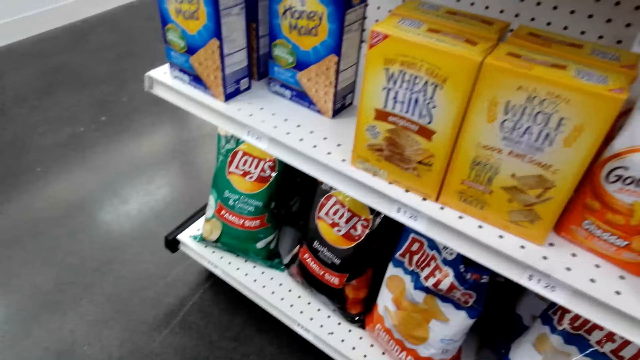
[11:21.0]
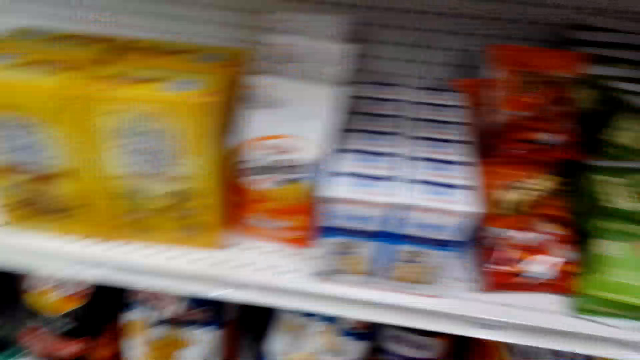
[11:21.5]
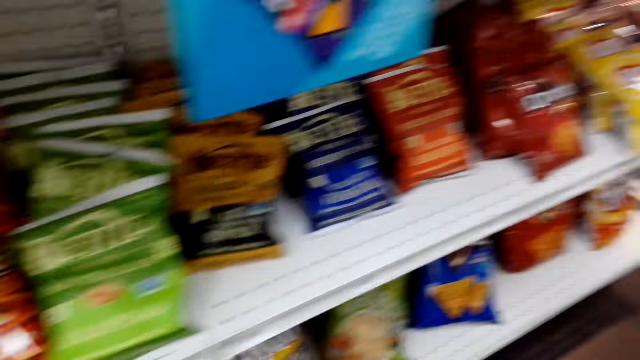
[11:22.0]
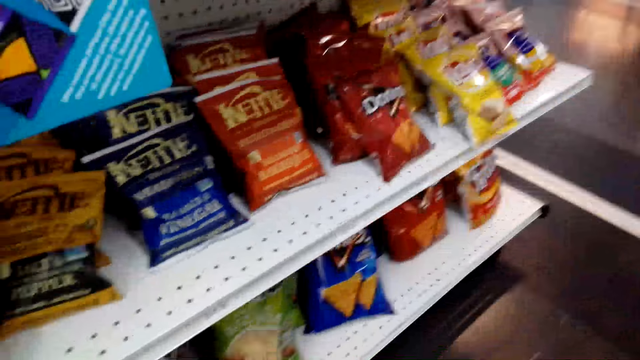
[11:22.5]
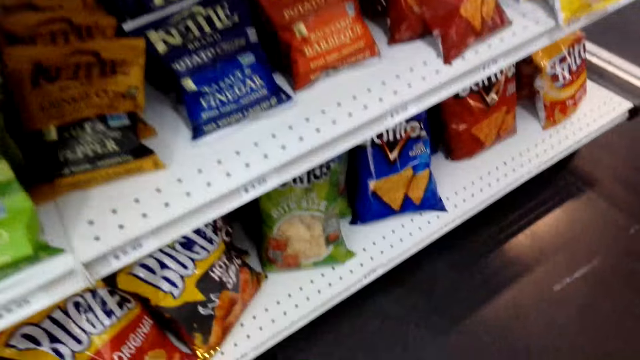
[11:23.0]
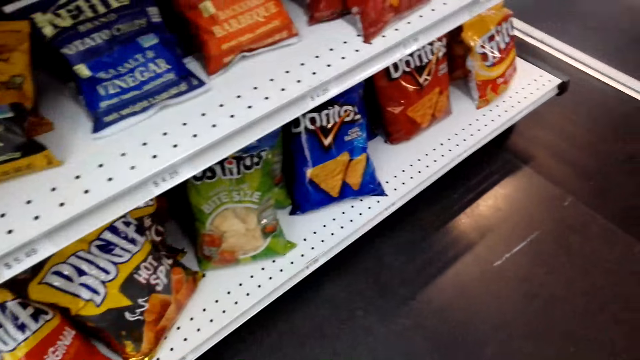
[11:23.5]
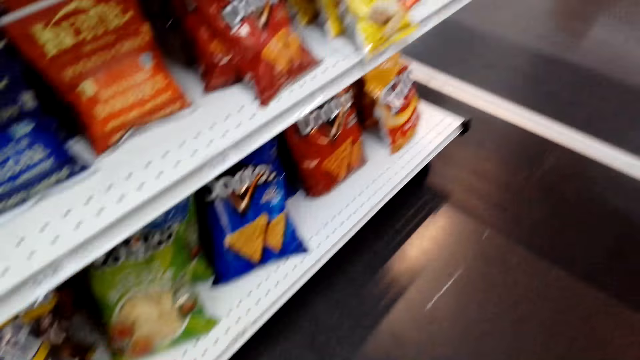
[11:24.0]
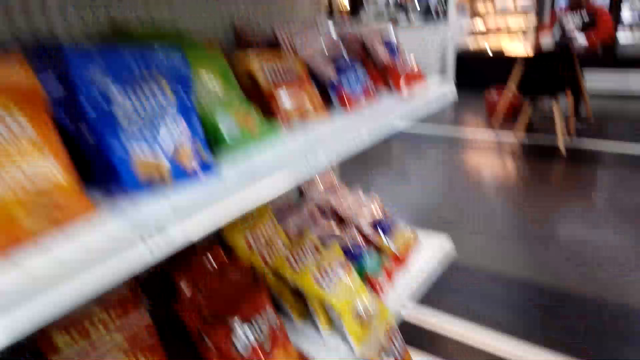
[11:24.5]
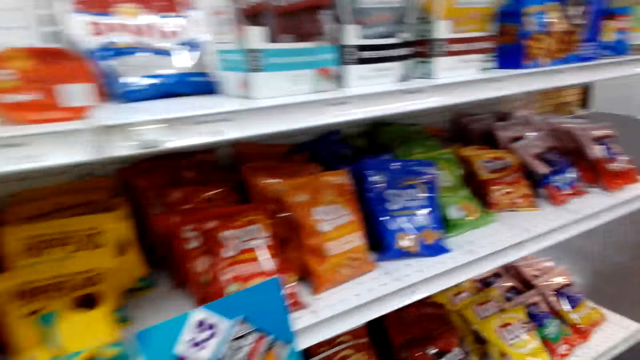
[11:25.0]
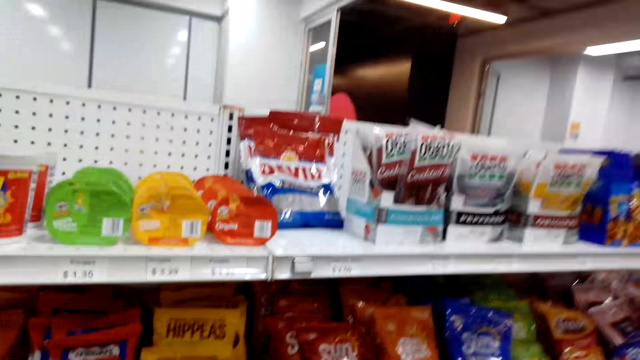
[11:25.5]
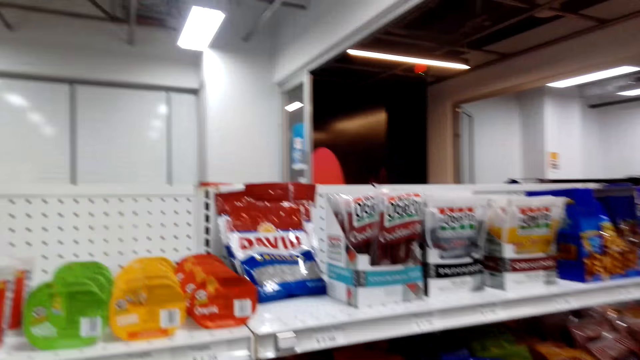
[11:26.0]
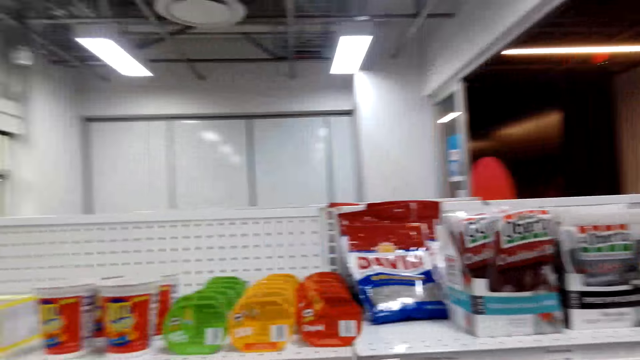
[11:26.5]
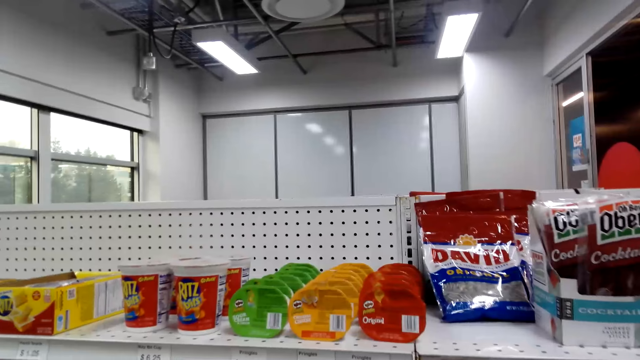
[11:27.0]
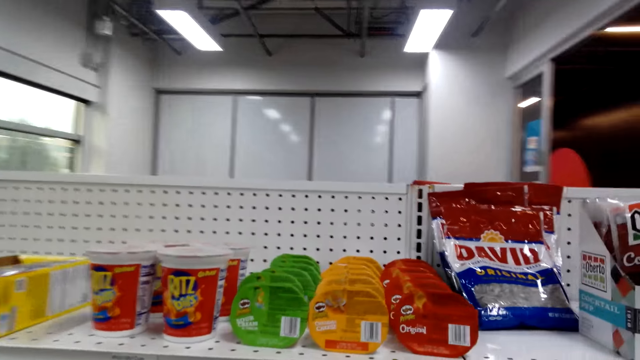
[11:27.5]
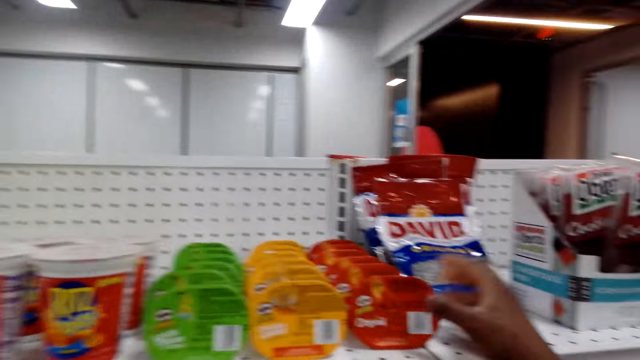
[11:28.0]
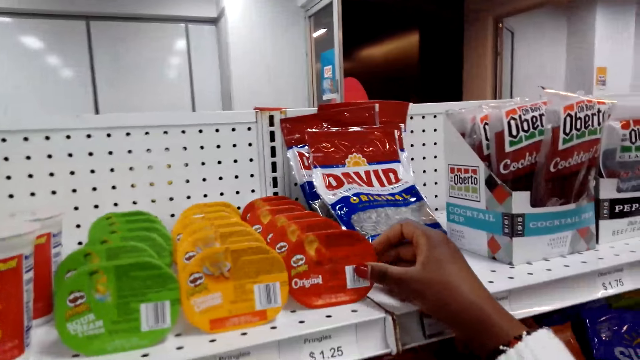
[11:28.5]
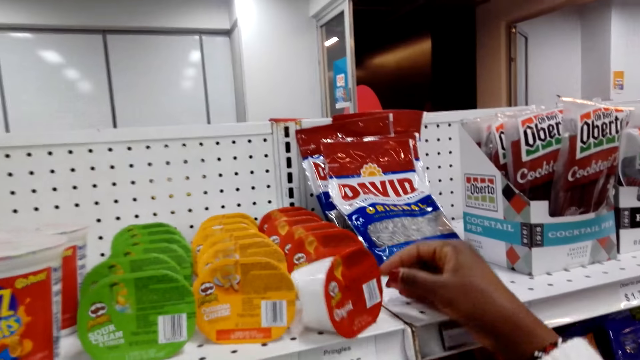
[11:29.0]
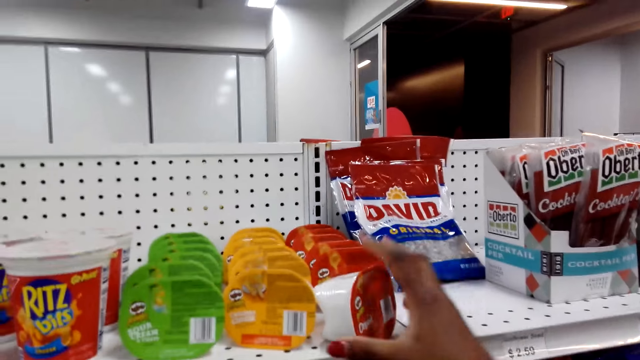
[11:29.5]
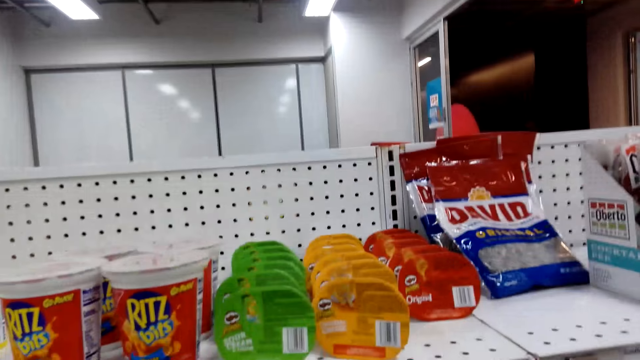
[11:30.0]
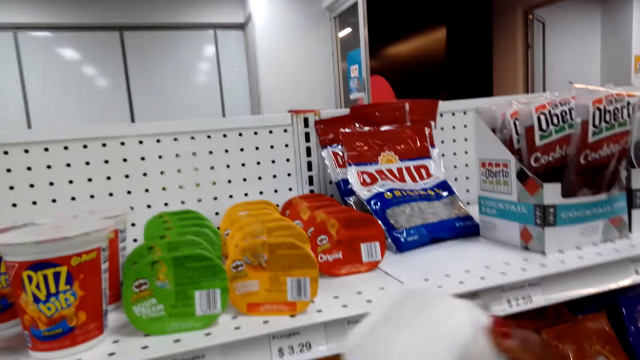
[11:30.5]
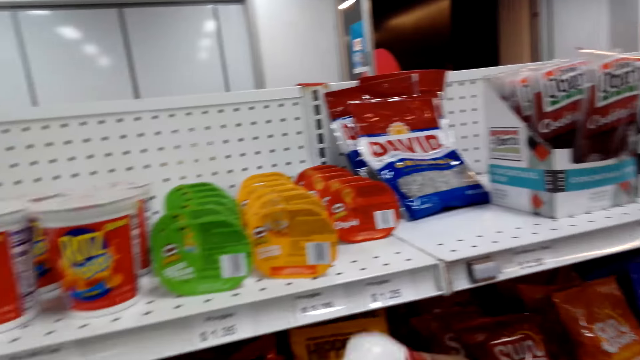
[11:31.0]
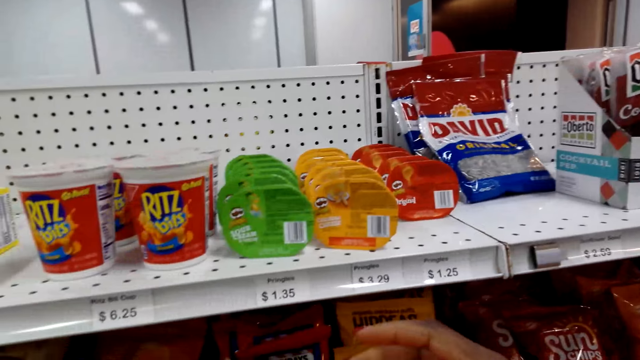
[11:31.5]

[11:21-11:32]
The camera wearer picks up the Pringles or a dish.

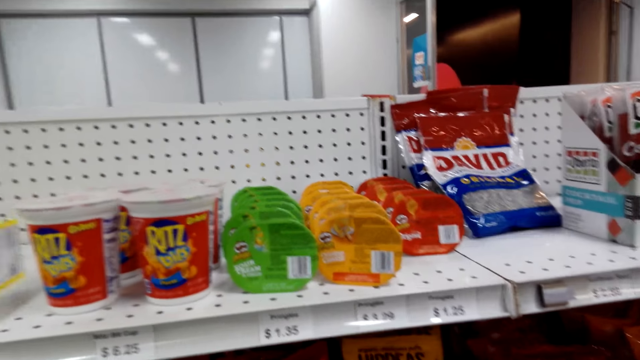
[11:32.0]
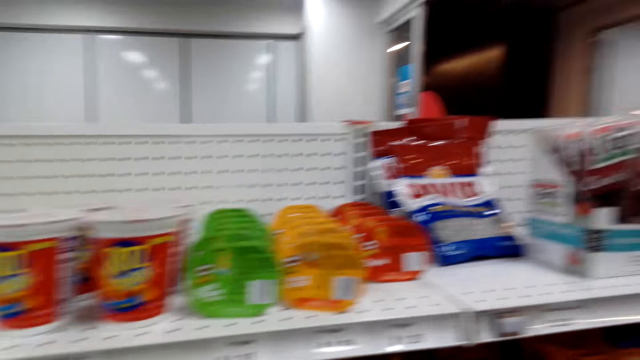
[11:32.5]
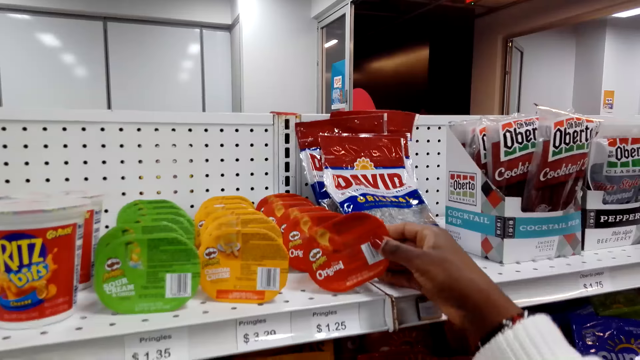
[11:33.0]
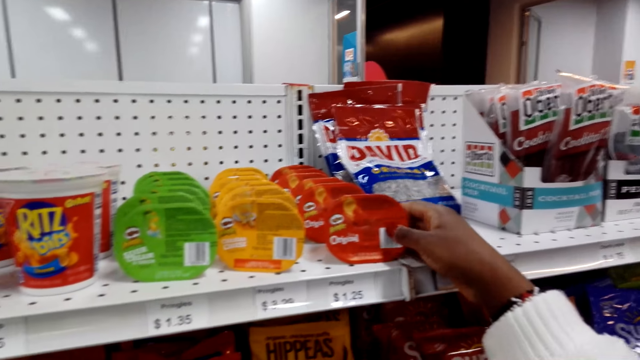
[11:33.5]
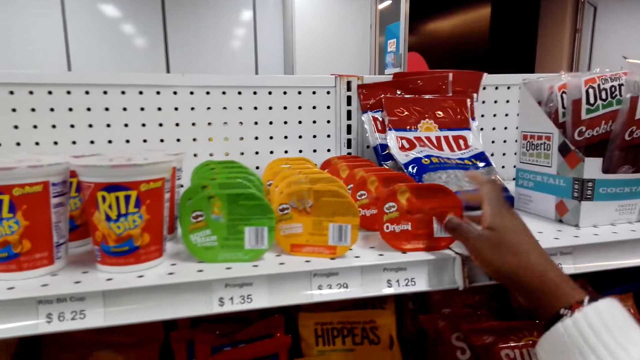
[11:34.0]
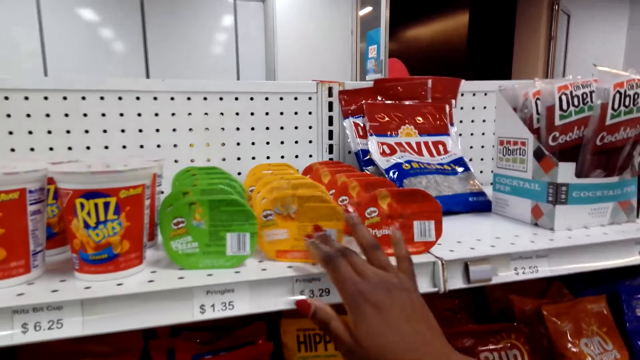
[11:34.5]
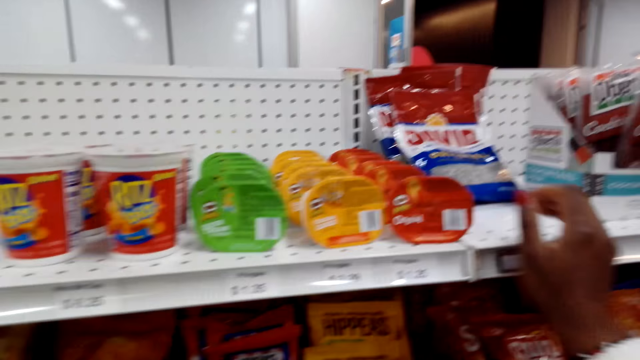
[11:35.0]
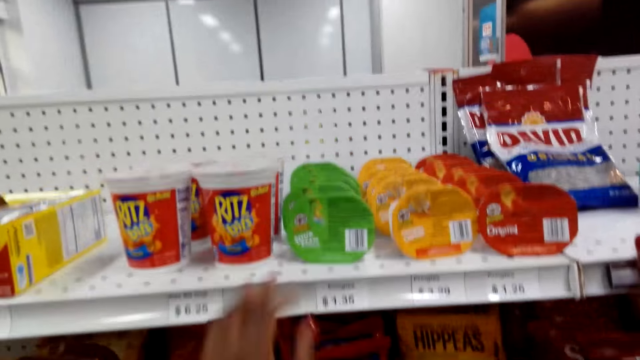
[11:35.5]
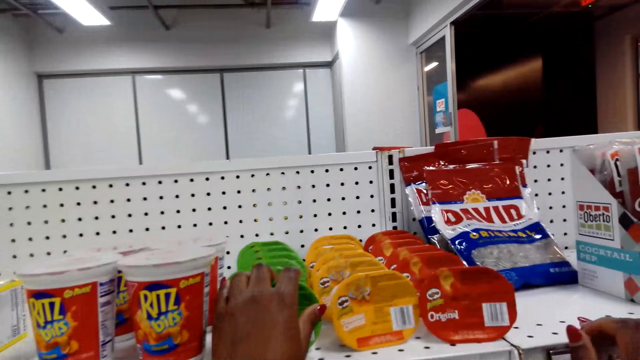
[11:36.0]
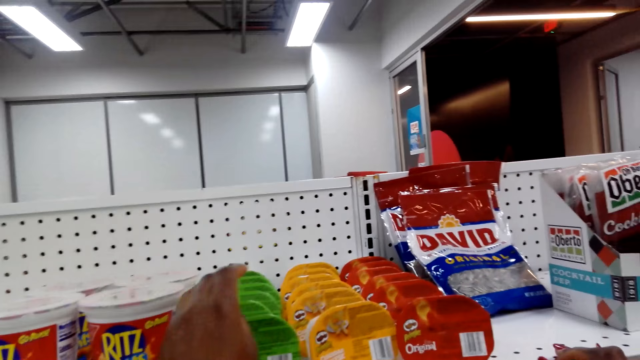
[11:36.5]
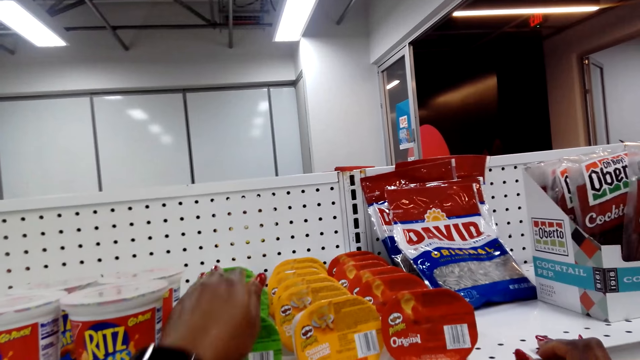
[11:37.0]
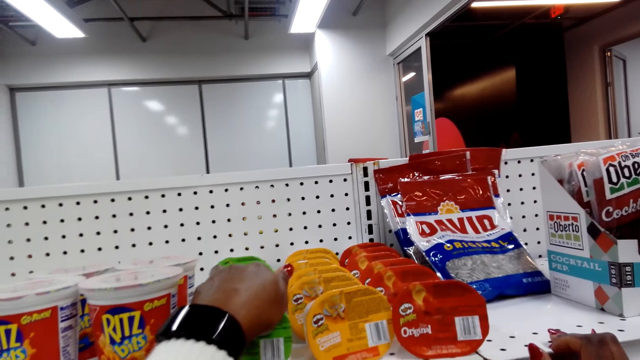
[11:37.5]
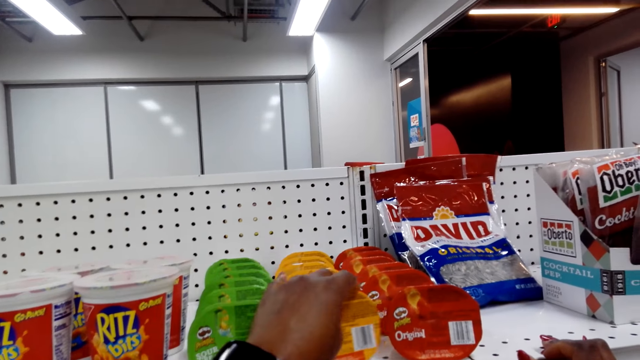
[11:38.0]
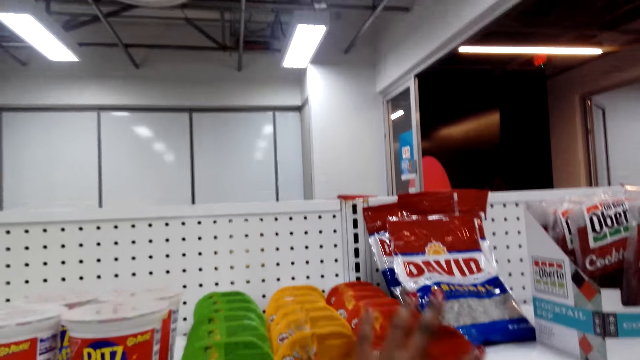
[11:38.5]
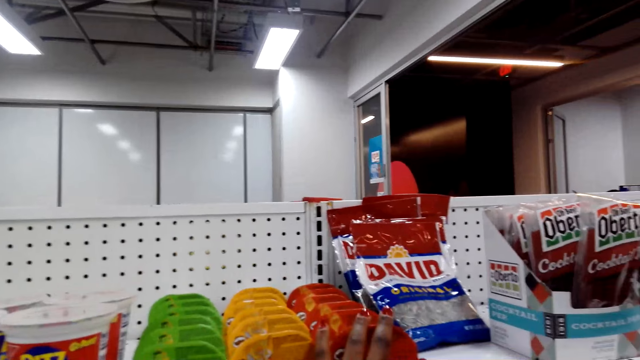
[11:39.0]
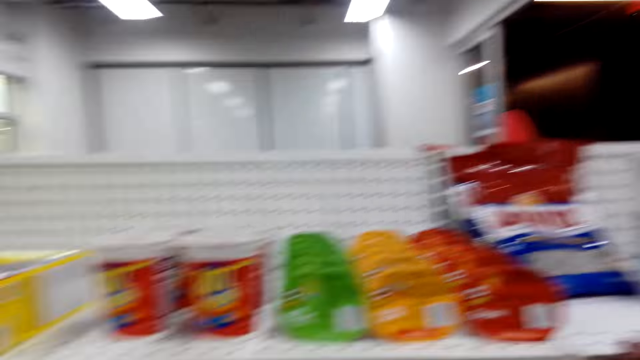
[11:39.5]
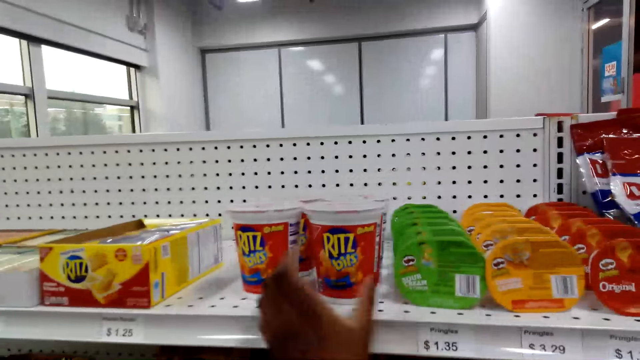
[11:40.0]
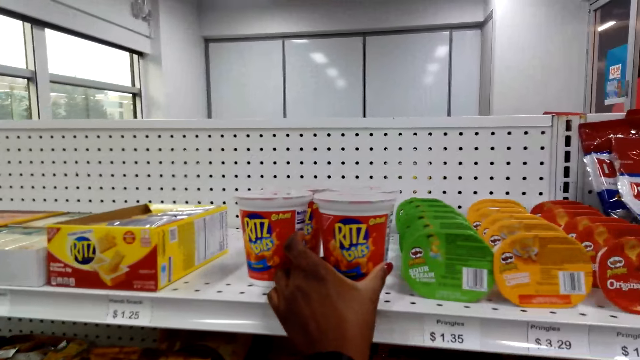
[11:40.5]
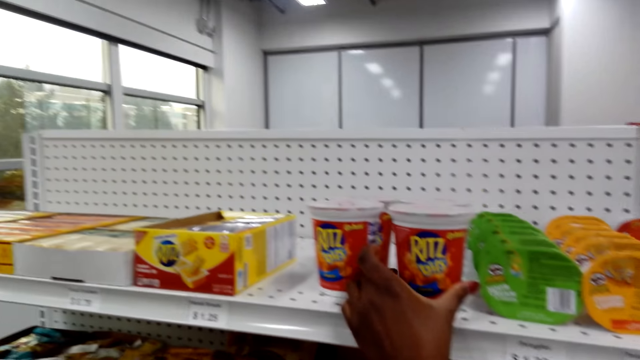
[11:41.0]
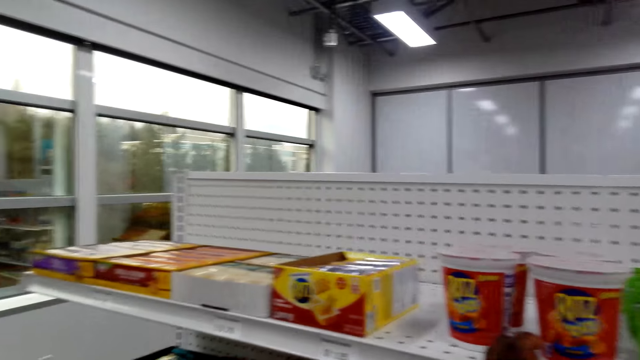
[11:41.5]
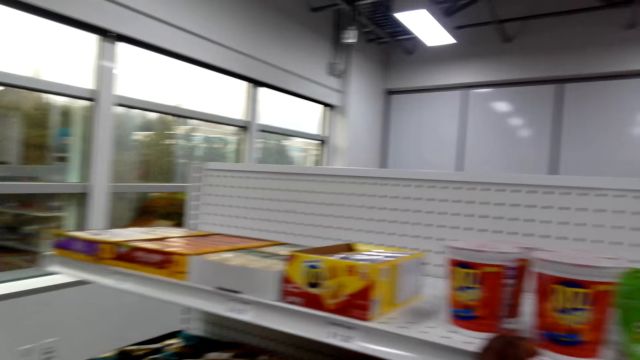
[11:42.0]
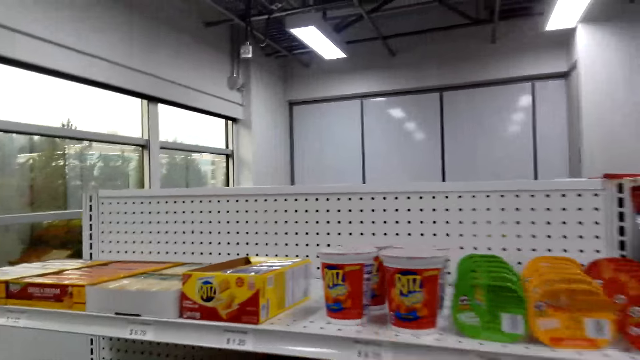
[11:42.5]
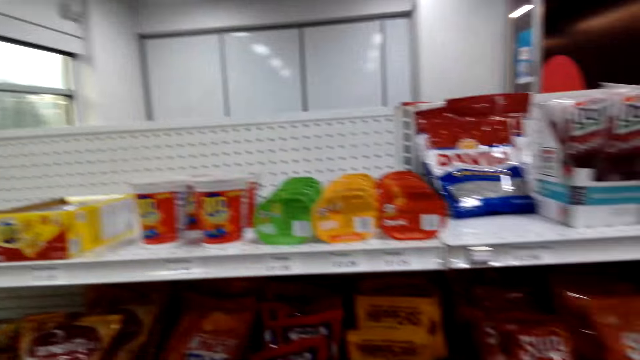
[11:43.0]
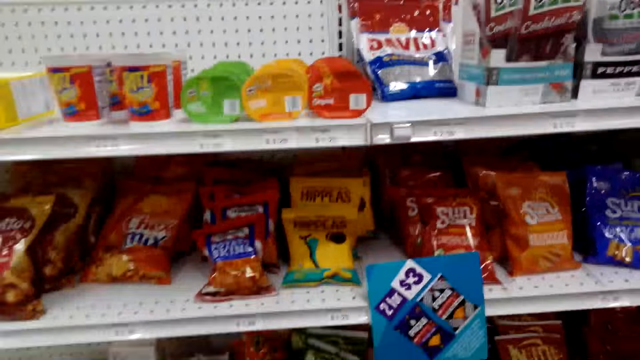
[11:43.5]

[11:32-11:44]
The camera wearer returns the dish or Pringles on the shelf. They move the dish on the shelf. They touch the Pringles. They hold the dishes on the shelf. They touch the Ritz Bites.
